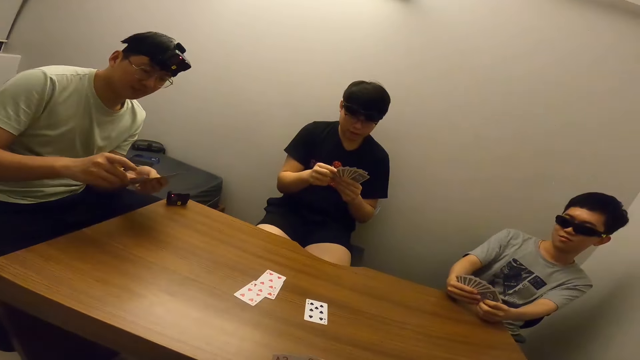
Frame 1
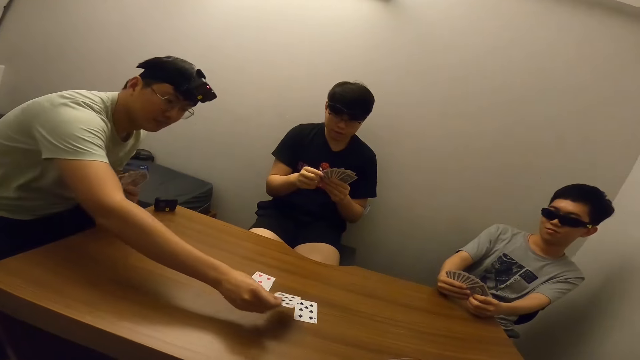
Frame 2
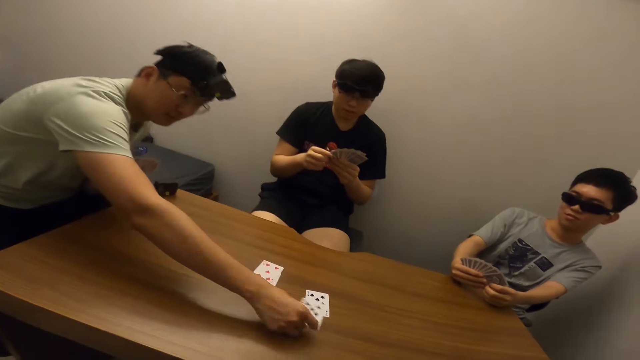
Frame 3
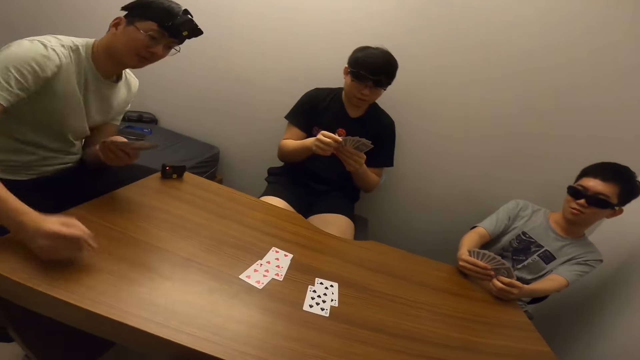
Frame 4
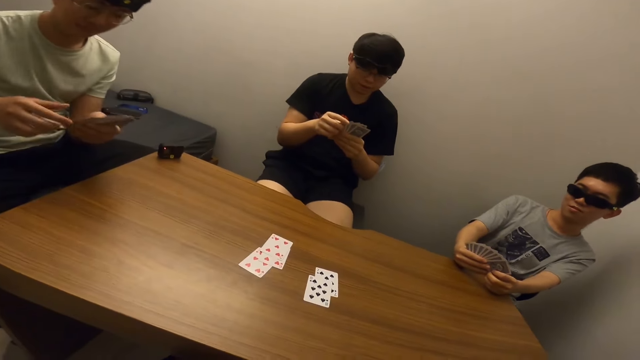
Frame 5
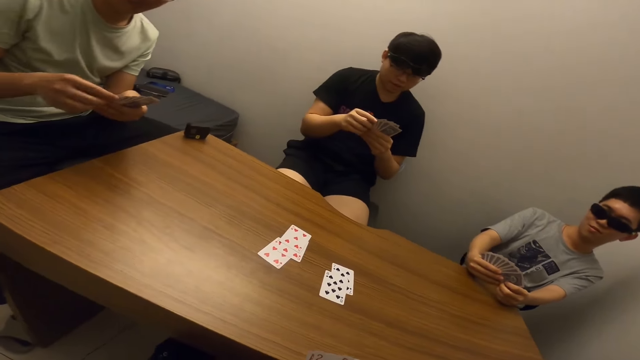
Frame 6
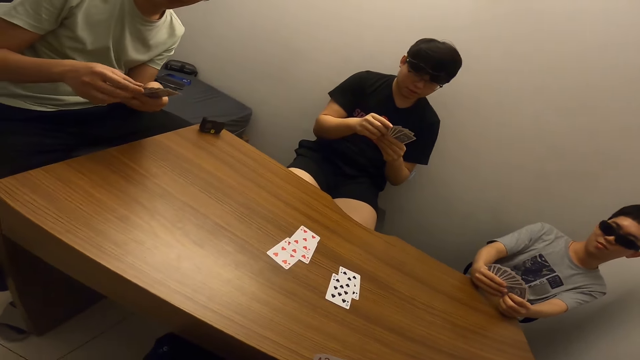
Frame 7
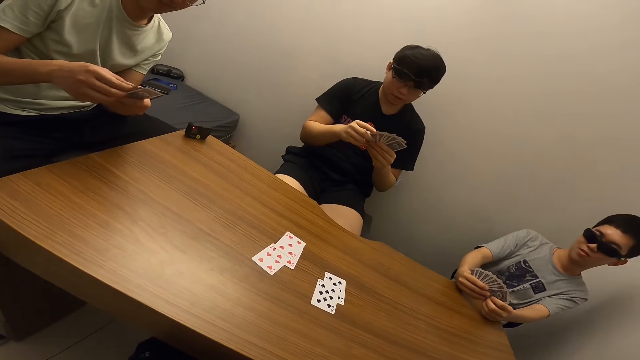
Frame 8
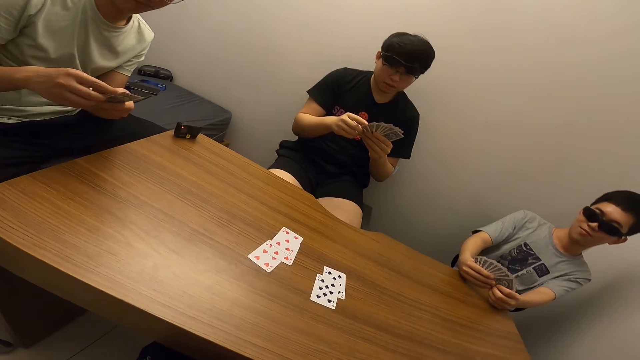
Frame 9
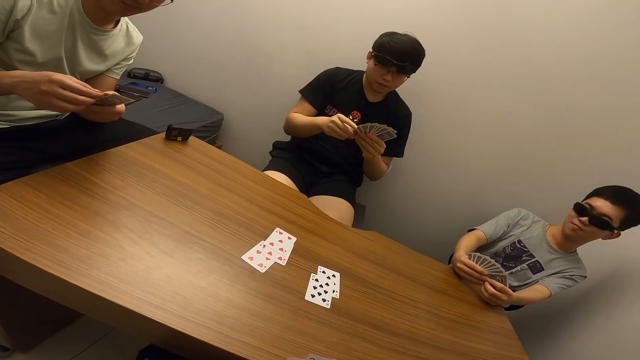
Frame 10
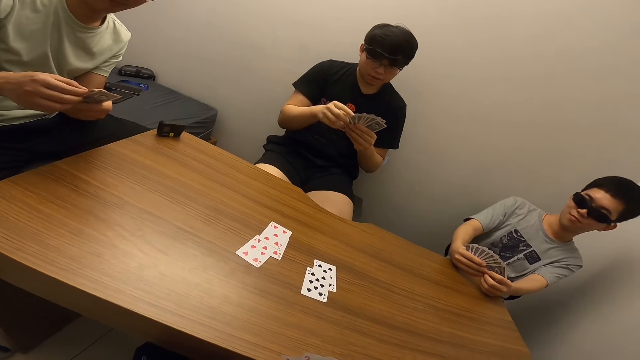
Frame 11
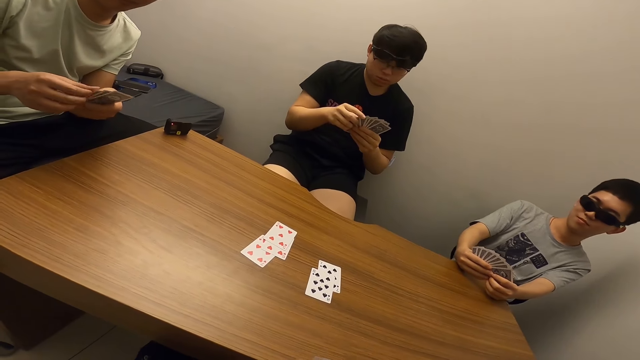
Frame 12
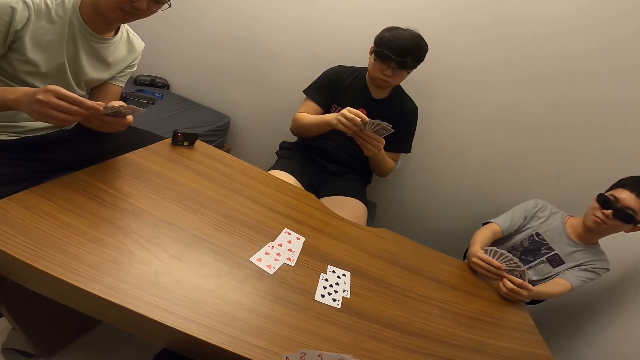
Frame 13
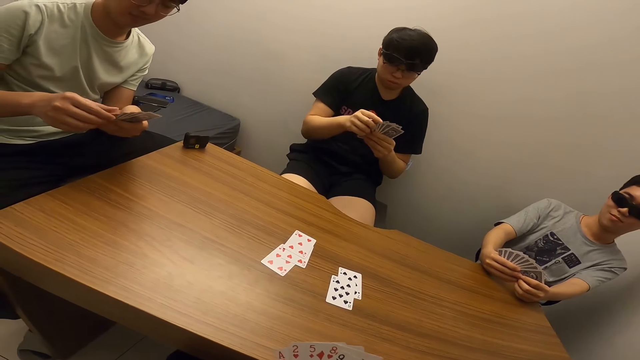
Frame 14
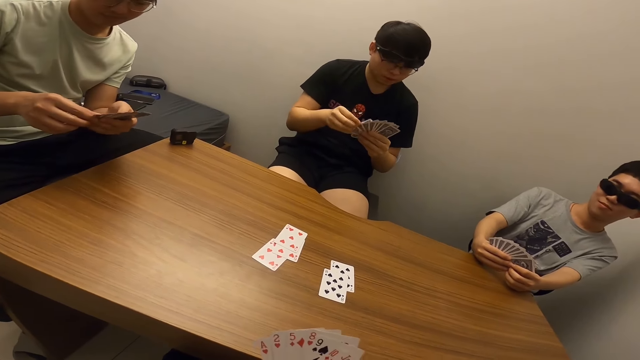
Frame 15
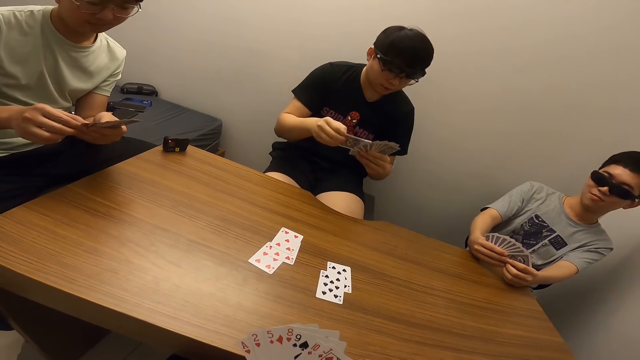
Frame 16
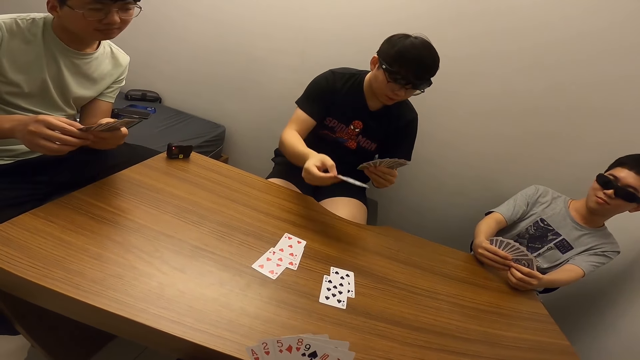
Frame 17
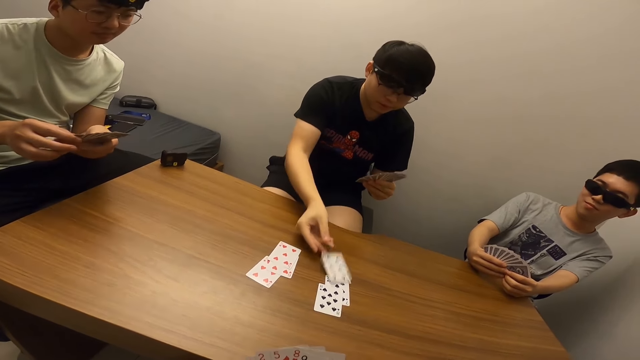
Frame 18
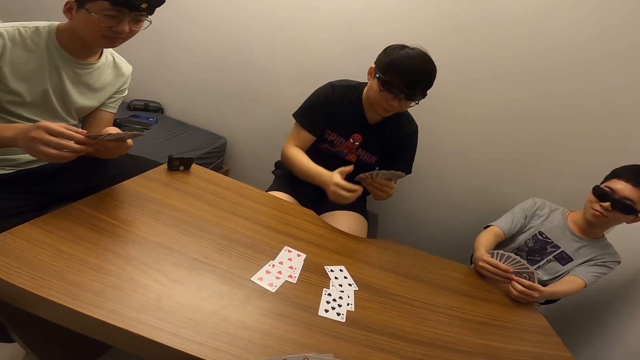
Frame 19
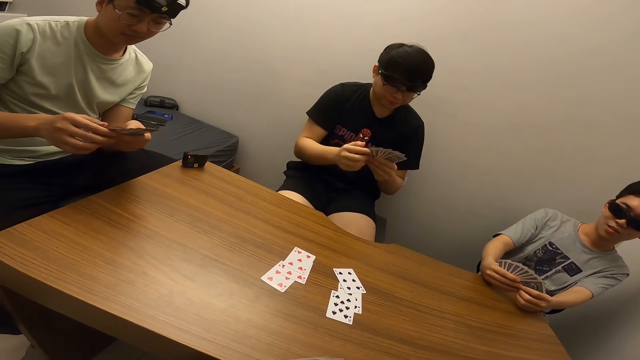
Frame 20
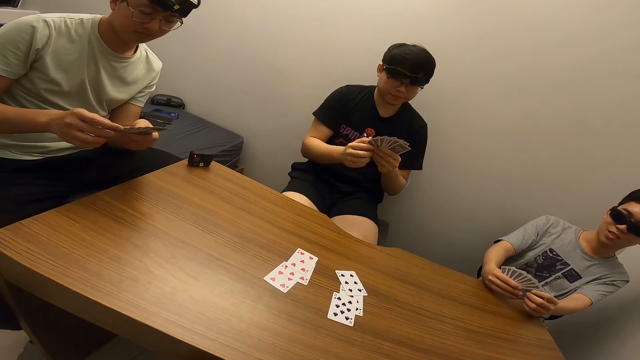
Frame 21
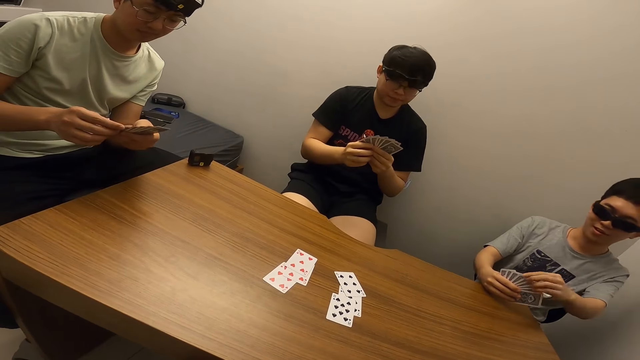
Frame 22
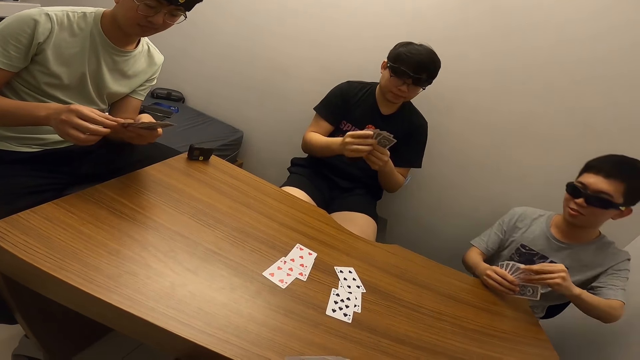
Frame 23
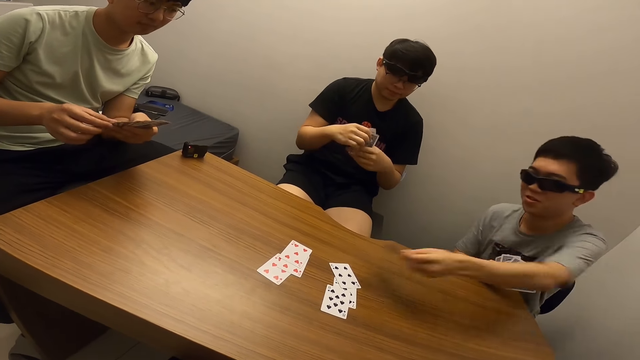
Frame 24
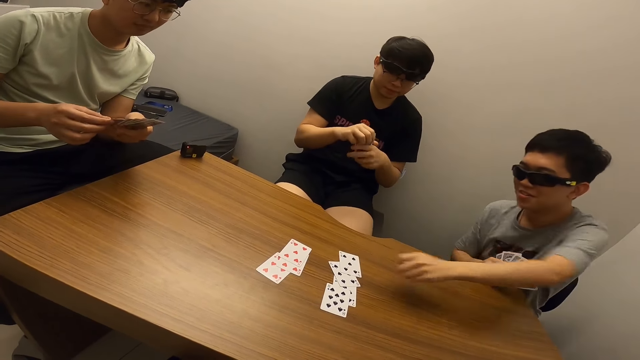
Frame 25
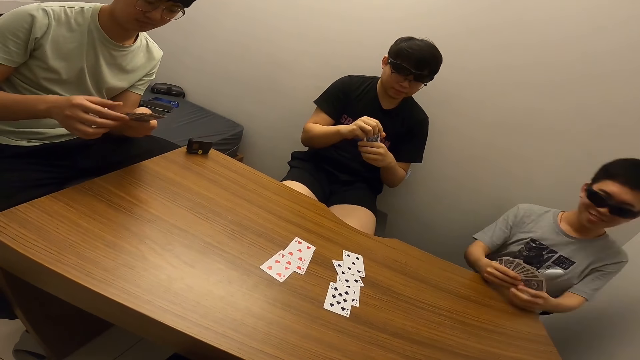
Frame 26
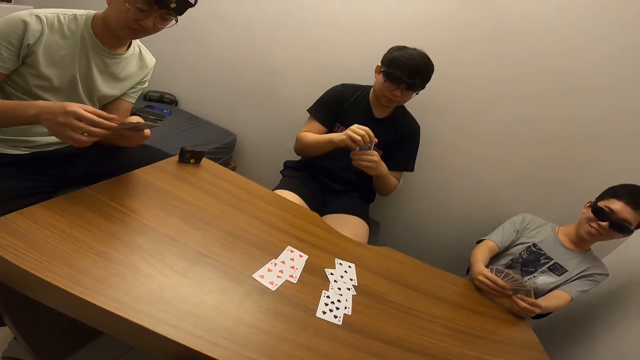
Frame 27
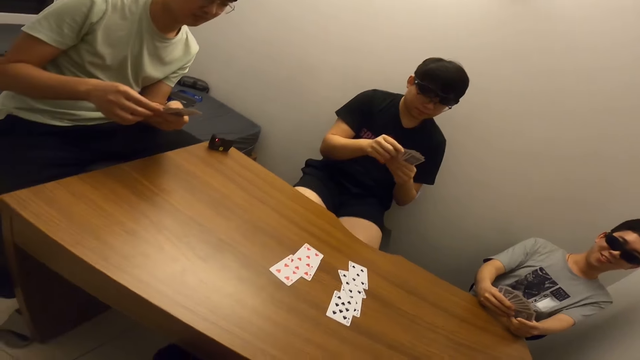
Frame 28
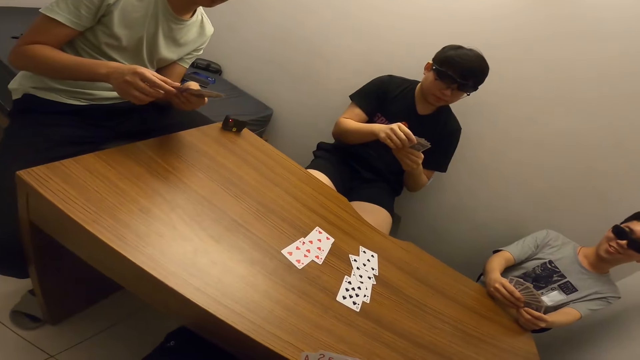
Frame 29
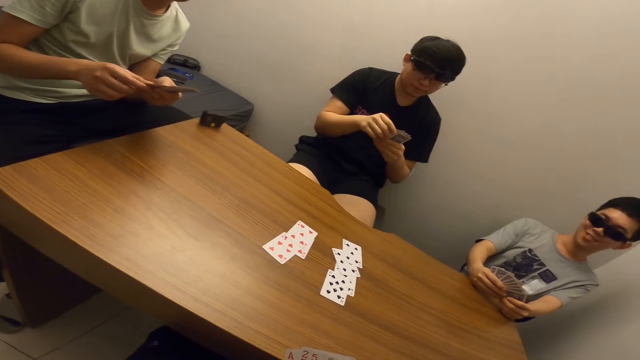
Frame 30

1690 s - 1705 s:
The camera wearer stares at the table. A man places his card on the table. The camera wearer stares at the table. The man inspects the cards in his hands. Another man places his card on the table. The camera wearer stares at the second man. Another man places his card on the table. The camera wearer stares at the second man.

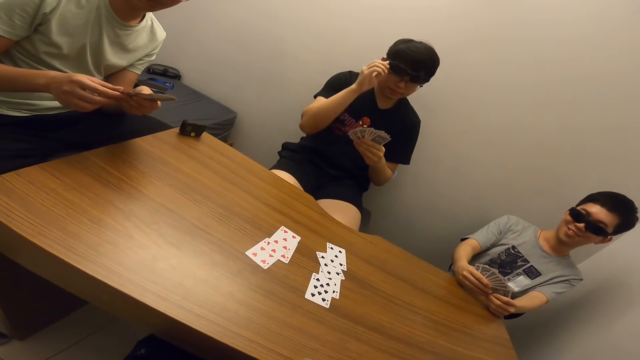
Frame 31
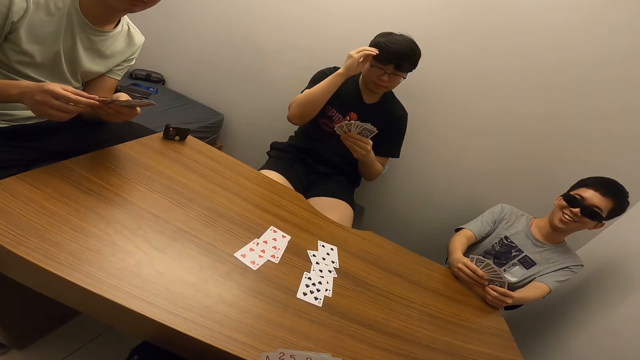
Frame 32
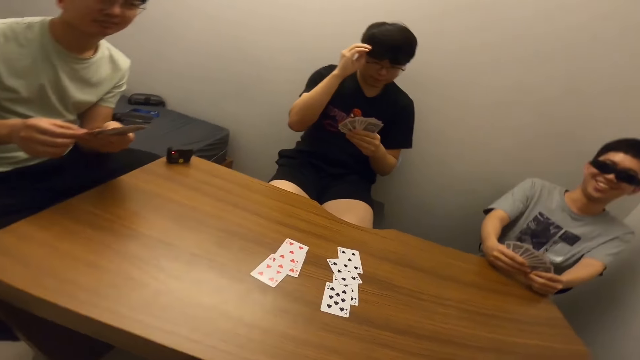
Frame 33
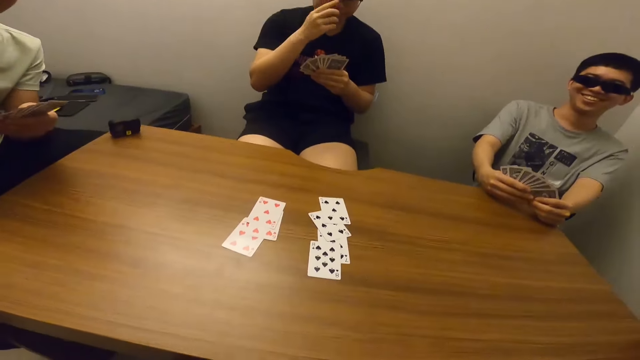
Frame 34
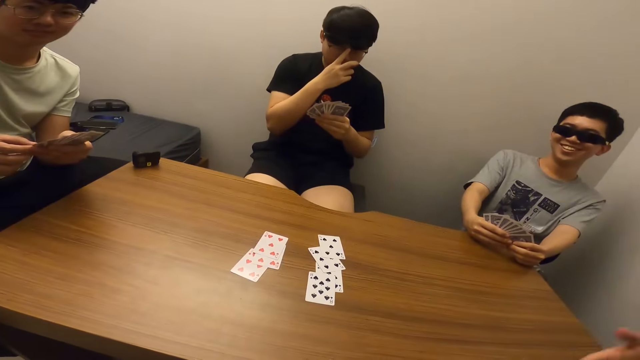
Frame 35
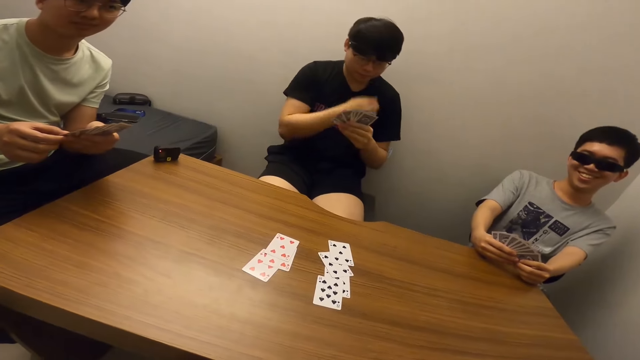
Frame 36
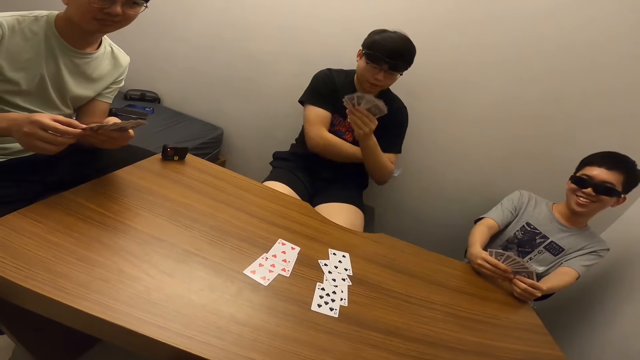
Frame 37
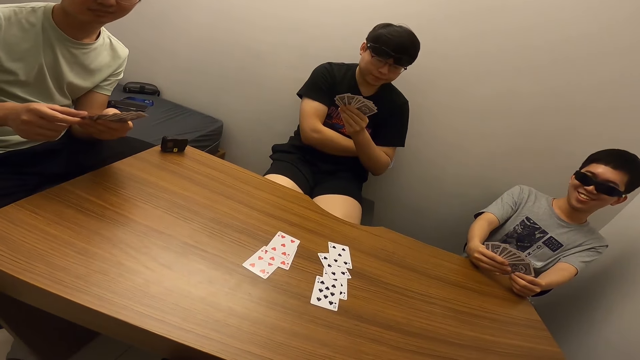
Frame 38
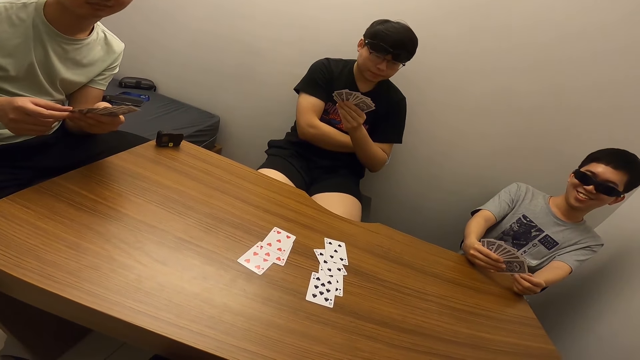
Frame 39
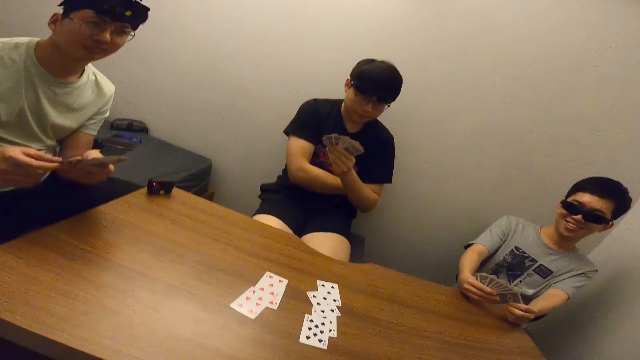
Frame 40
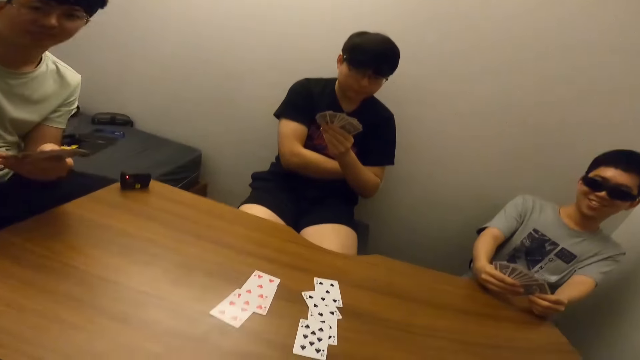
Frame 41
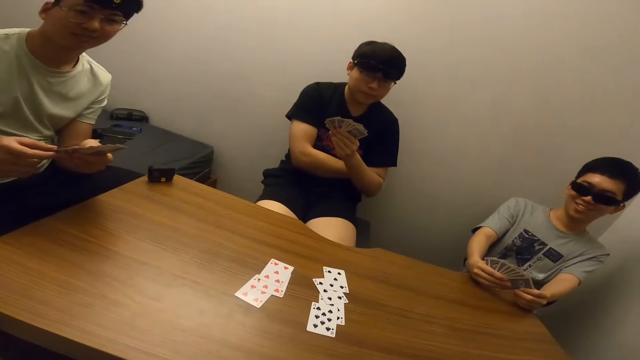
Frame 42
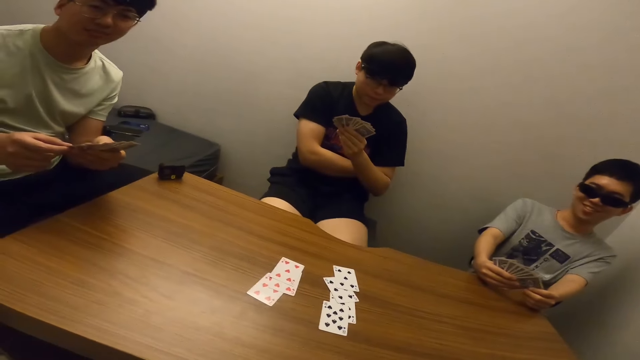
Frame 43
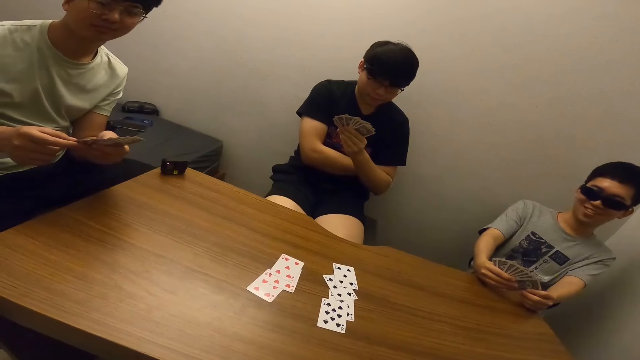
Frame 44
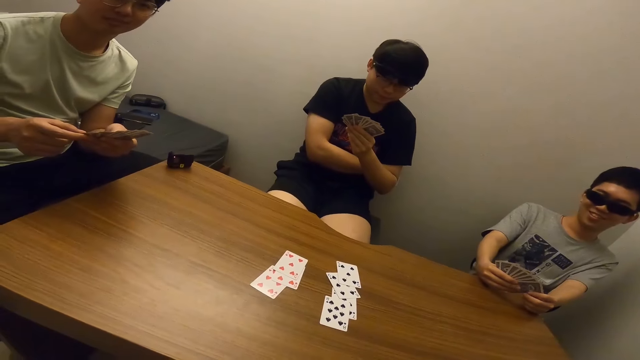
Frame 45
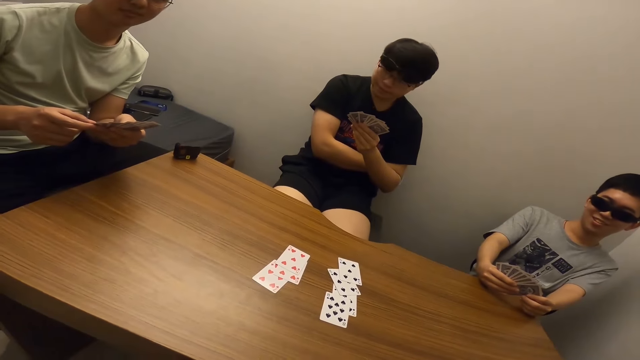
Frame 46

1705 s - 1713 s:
The camera wearer stares at the table. They stare at a man.
